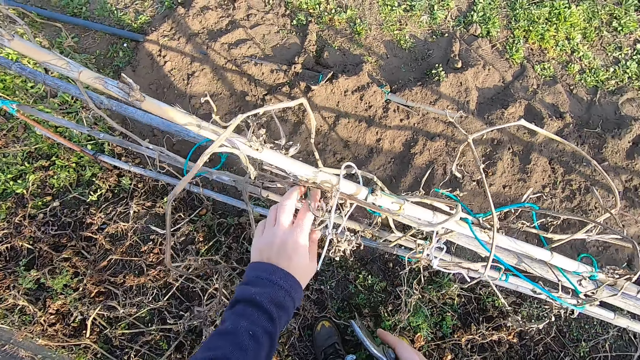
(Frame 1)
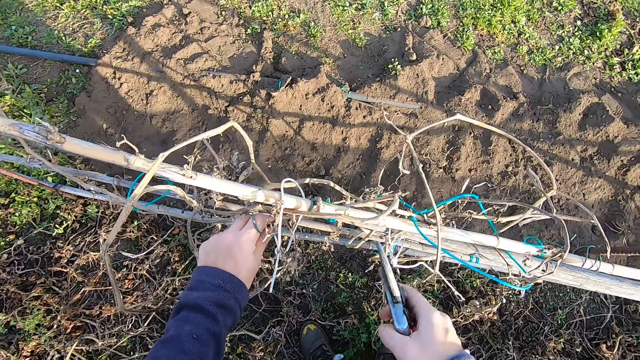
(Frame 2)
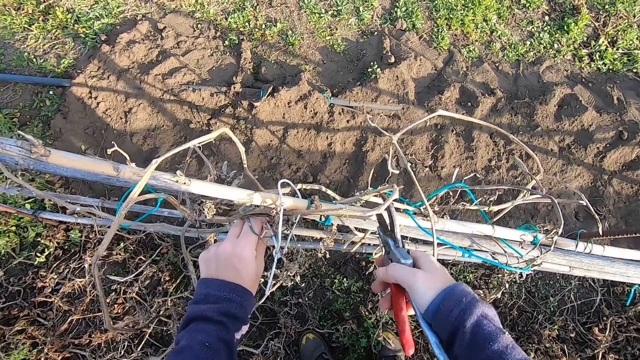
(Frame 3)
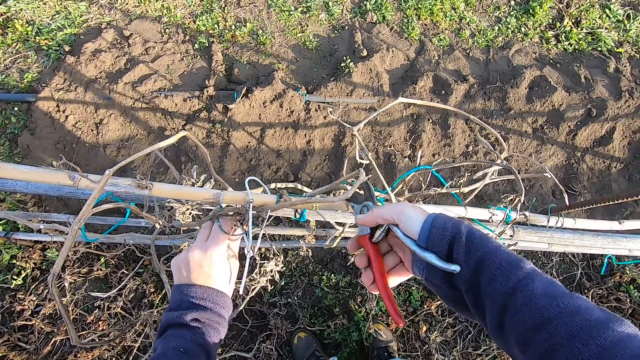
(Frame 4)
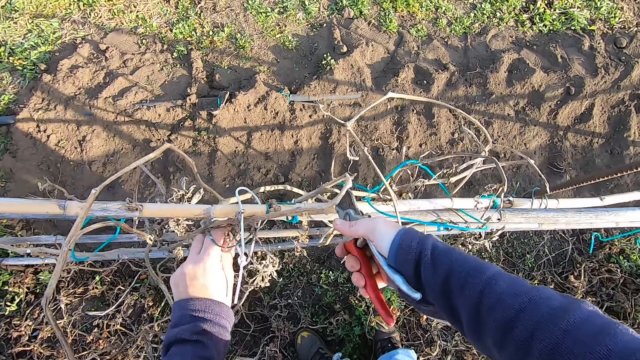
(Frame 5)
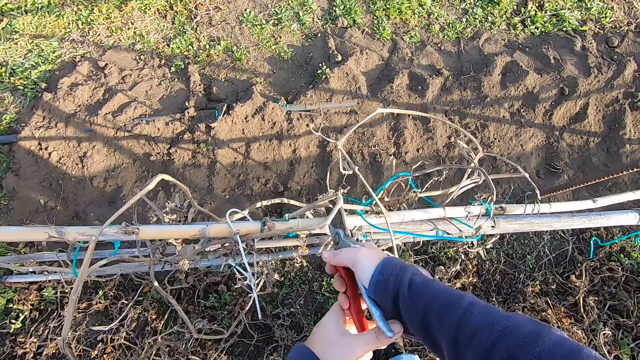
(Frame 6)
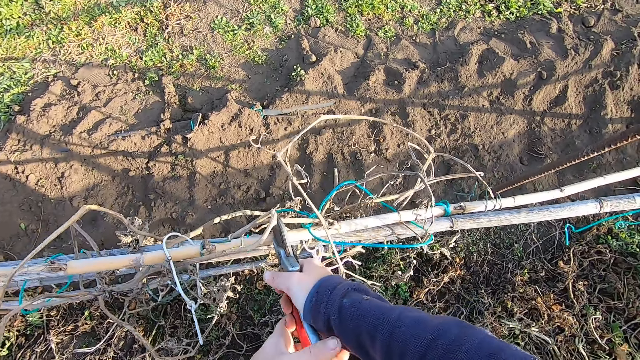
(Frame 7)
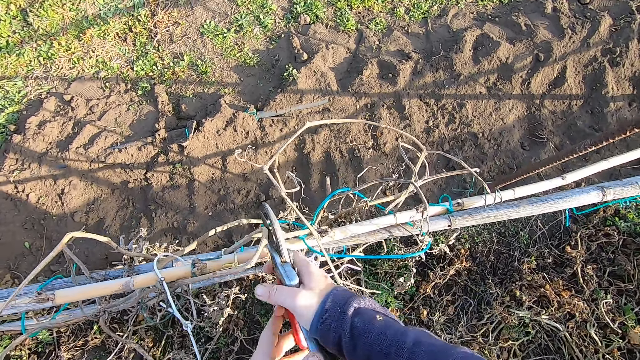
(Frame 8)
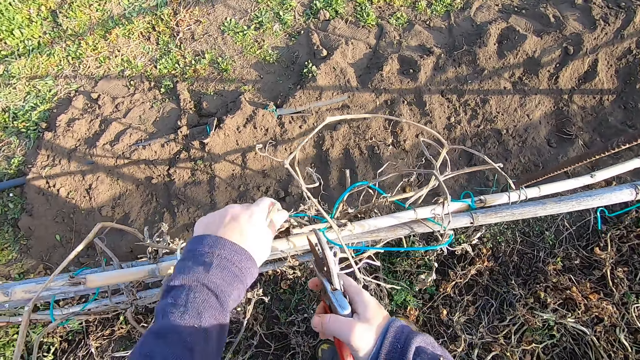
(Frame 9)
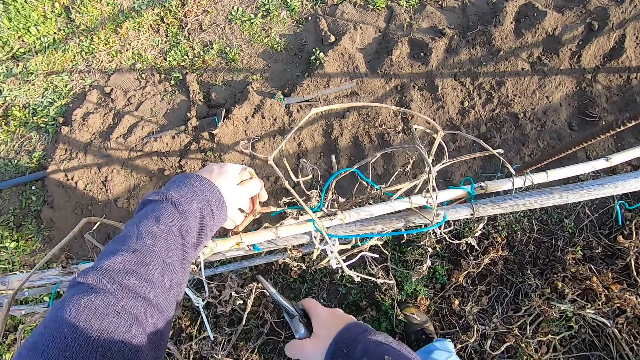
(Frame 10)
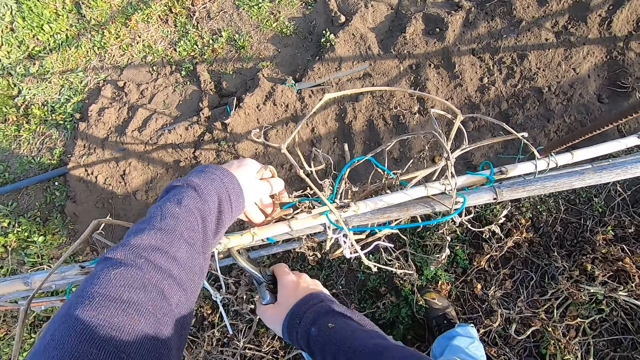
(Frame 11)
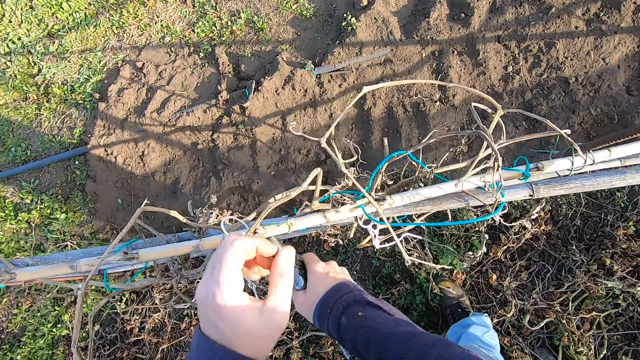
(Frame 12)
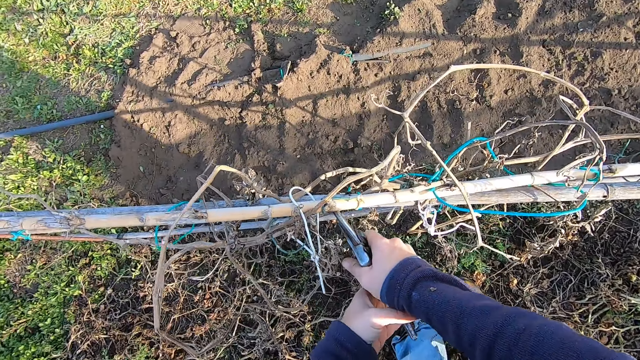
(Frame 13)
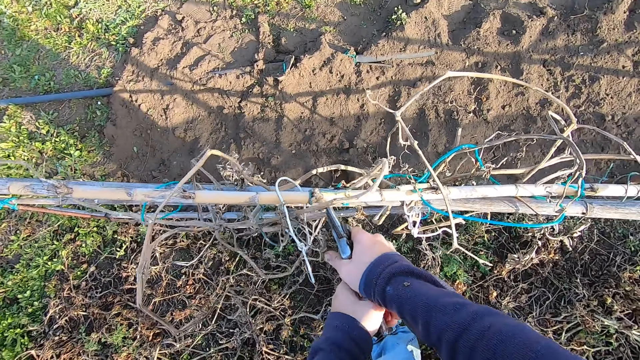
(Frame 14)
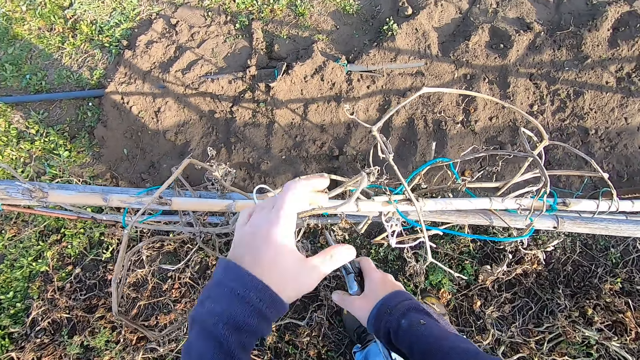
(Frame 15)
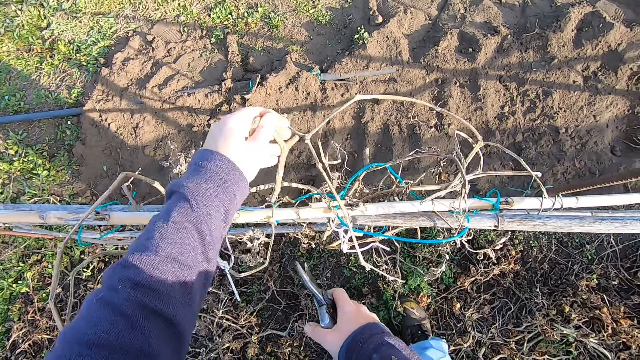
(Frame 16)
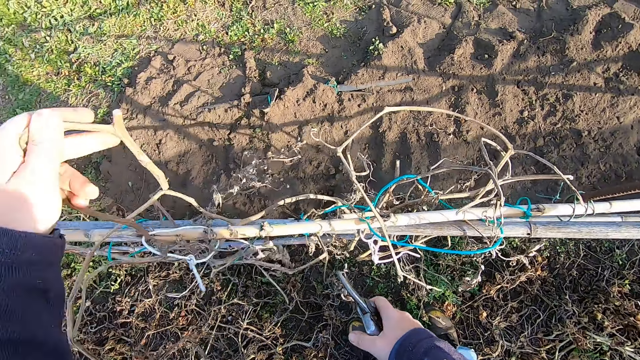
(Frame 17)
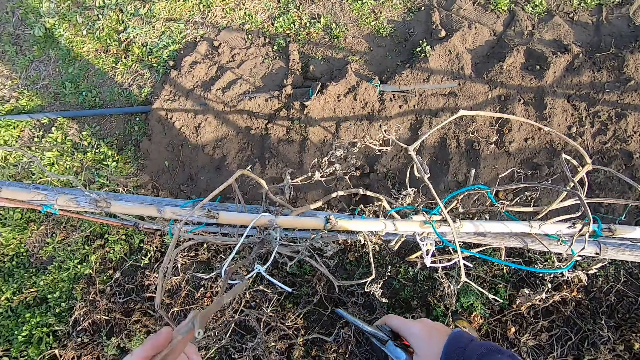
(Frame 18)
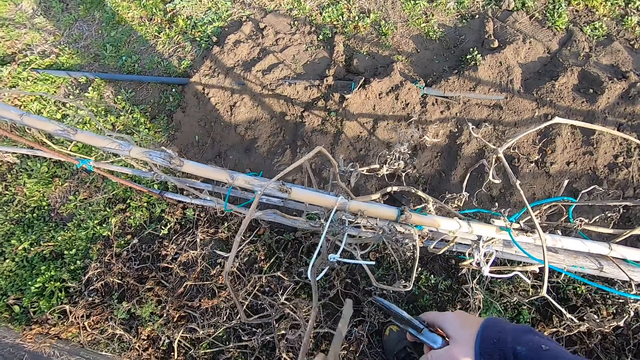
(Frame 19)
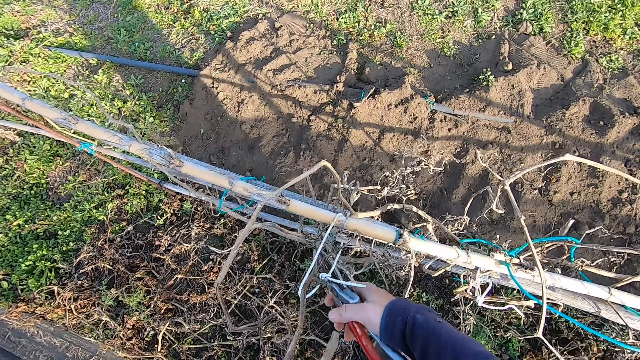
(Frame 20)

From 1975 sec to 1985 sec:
The camera wearer holds the dried plant with his left hand. He cuts off a part of the dried plant with a pair of pliers or secateurs. He supports his right hand with his left hand. He holds the secateurs. He holds the dried plant with his left hand. He cuts off a part of the dried plant with the pair of pliers. He supports his right hand with his left hand. He holds the secateurs. He picks out a piece of the dried plant with his left hand. He lifts the climber plant and holds the climber plant.

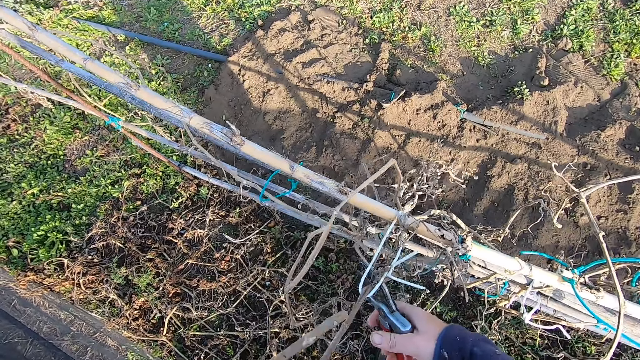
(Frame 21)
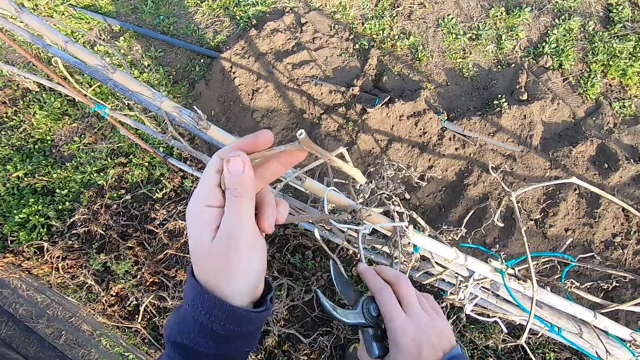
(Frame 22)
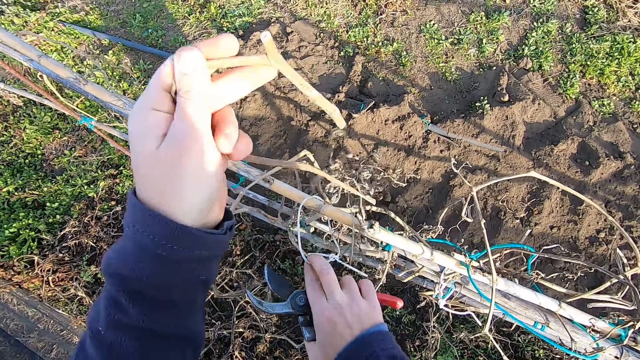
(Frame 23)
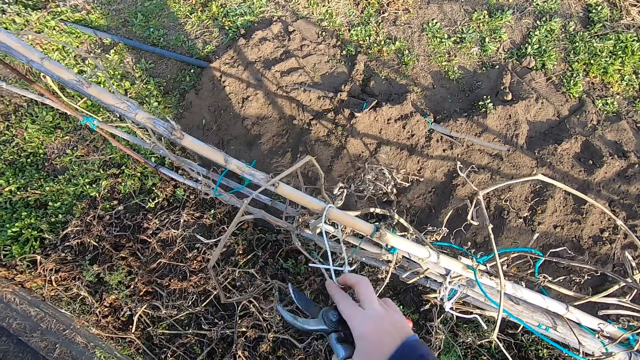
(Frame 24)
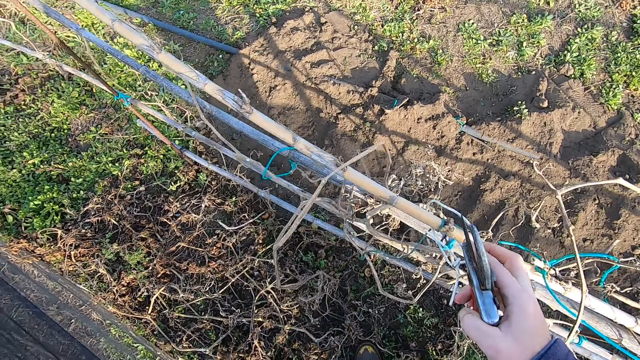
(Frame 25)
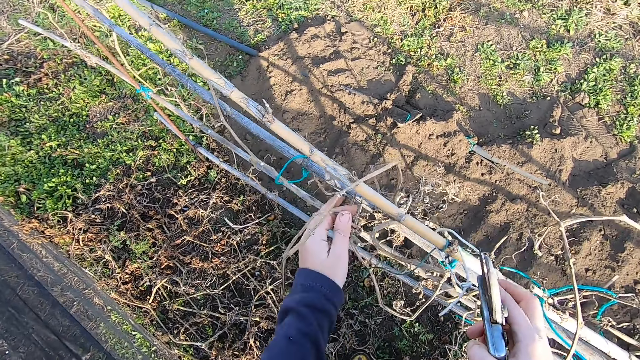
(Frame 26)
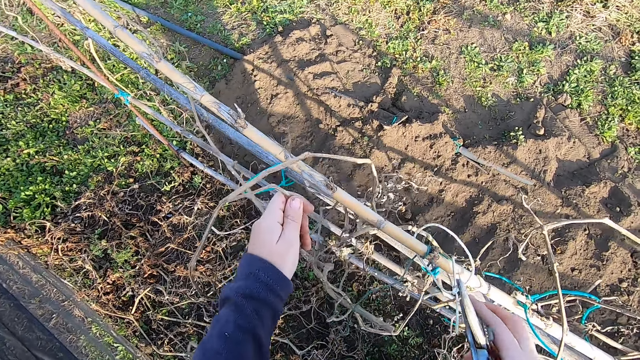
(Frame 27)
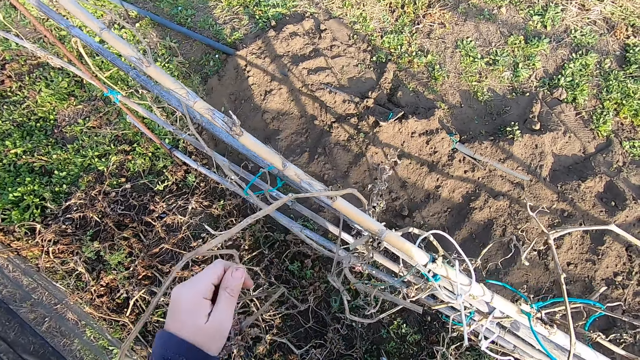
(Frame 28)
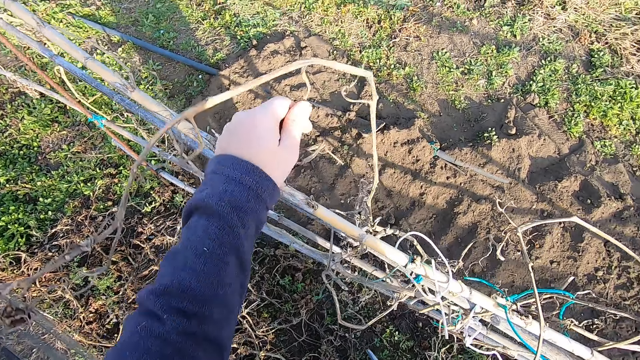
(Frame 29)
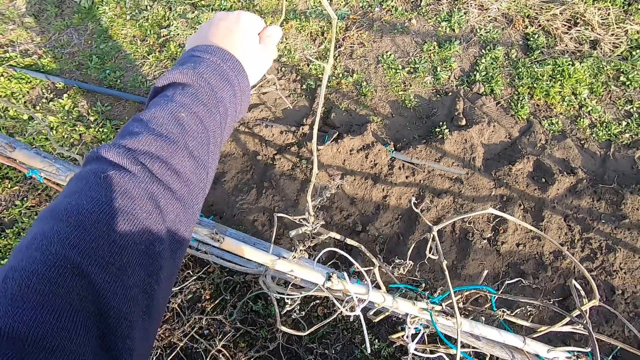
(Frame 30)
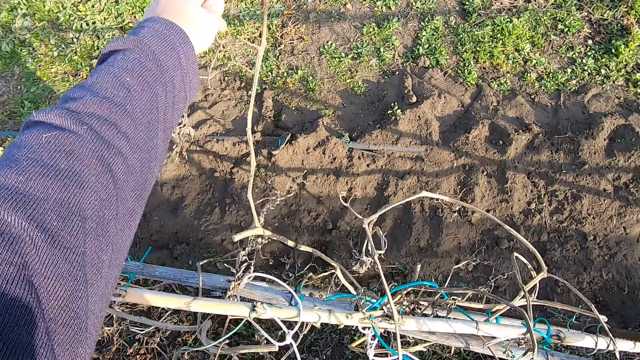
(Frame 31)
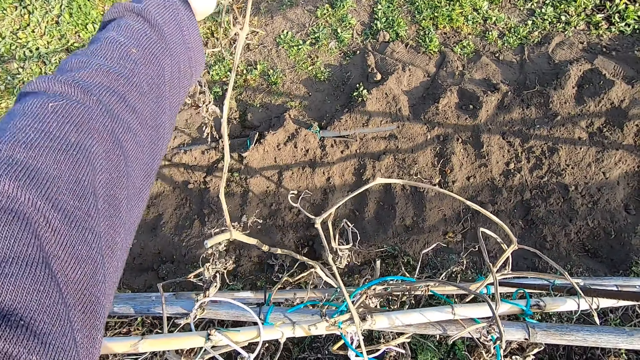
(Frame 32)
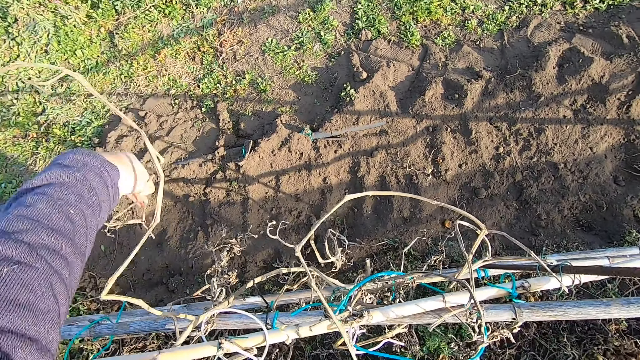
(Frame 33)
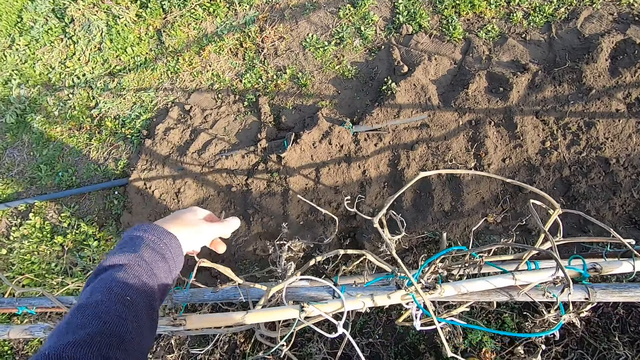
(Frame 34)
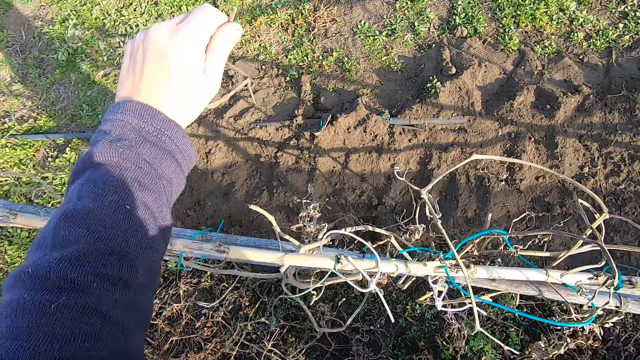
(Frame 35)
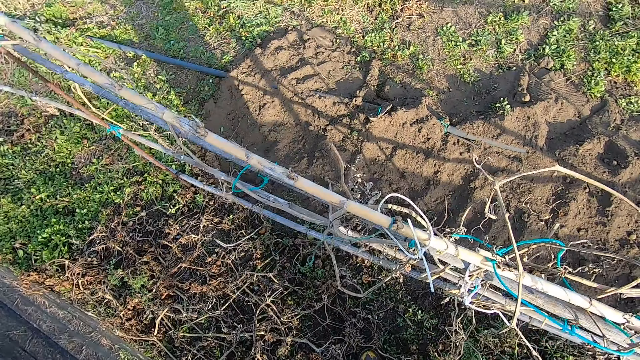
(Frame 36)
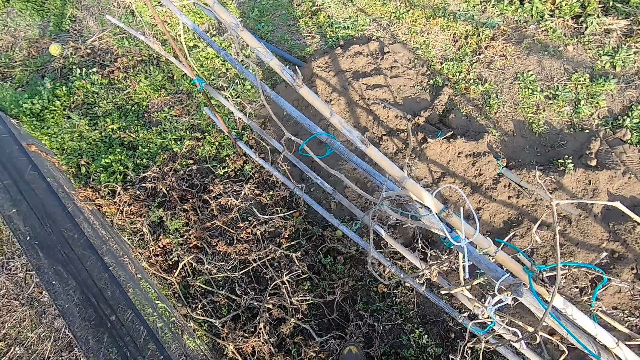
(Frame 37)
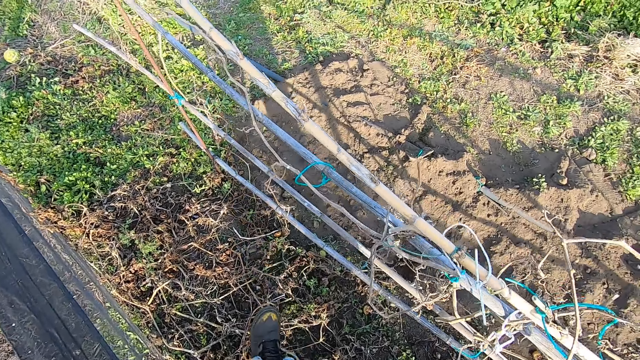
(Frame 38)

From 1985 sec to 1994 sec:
The camera wearer cuts off a part of the dried plant with a pair of pliers. They lift a piece of the climber plant. They hold a rope. They drop the piece of dried plant. They pull the piece of the climber plant. They hold the rope. They untangle the dried plant. They hold the climber plant, break the climber plant and lift the climber plant. They break the climber plant. They drop a piece of the climber plant on the ground. They hold the piece of the climber plant. They make a step.
